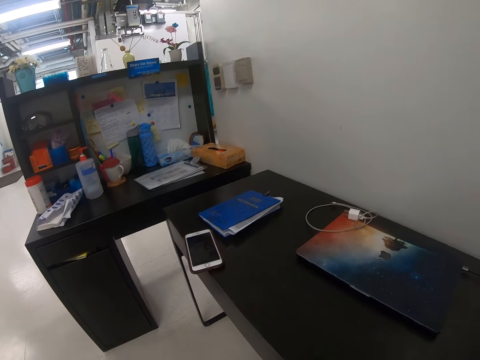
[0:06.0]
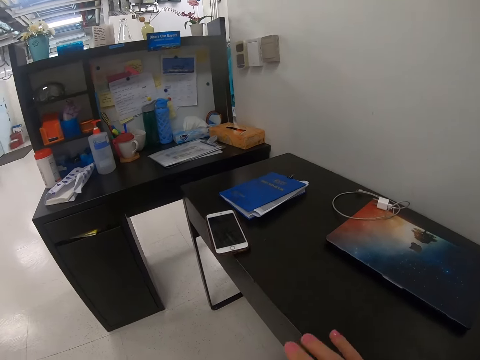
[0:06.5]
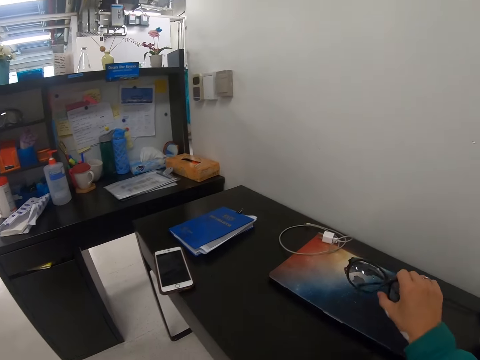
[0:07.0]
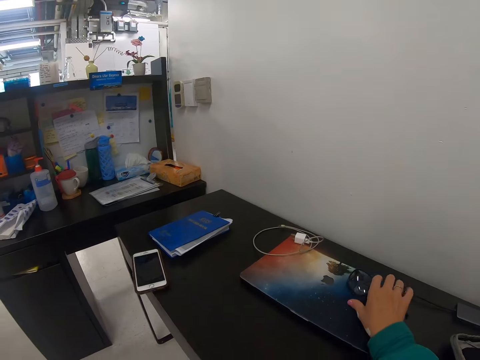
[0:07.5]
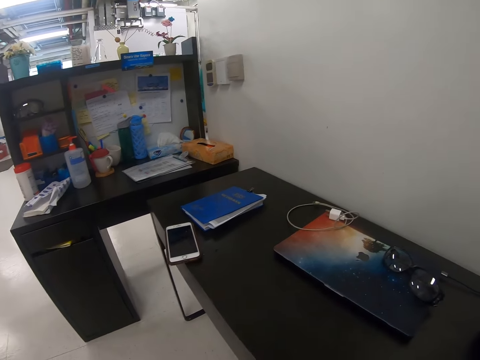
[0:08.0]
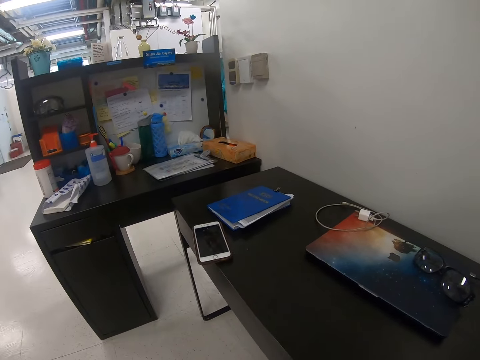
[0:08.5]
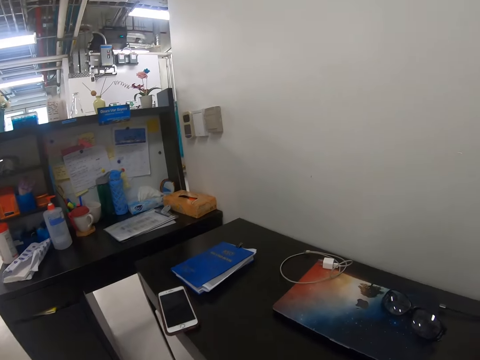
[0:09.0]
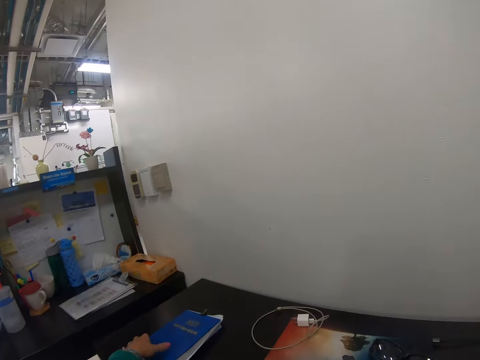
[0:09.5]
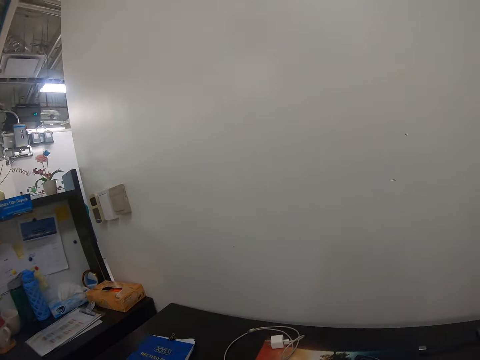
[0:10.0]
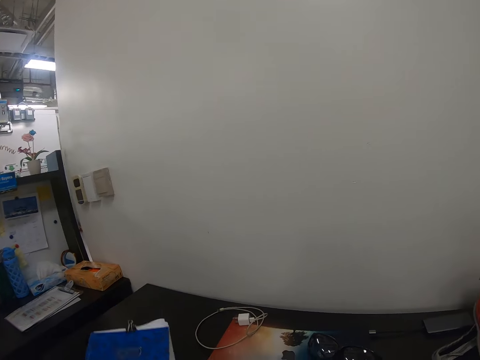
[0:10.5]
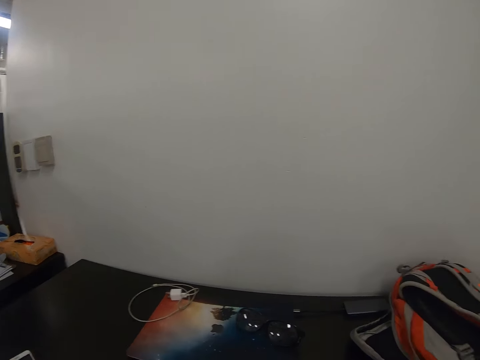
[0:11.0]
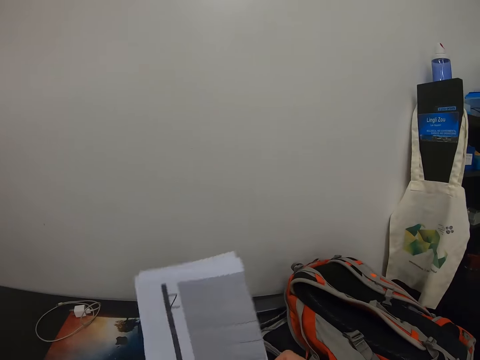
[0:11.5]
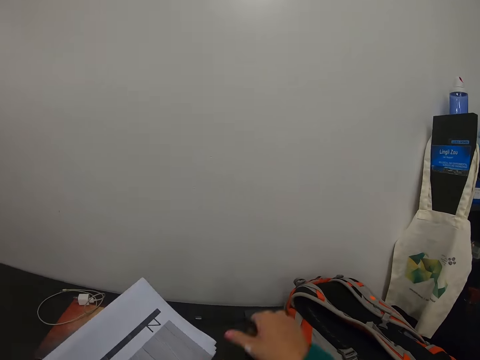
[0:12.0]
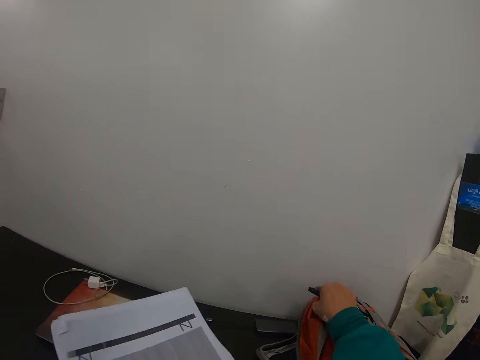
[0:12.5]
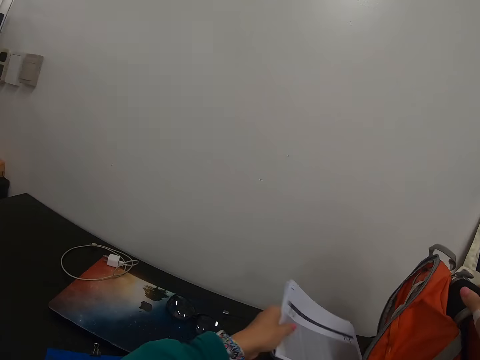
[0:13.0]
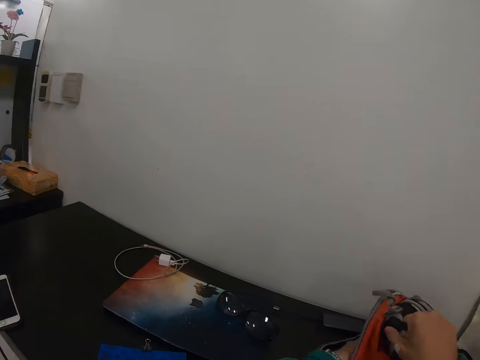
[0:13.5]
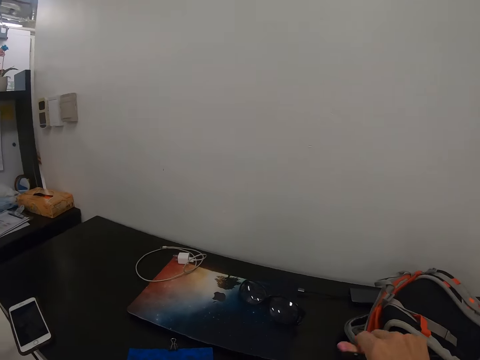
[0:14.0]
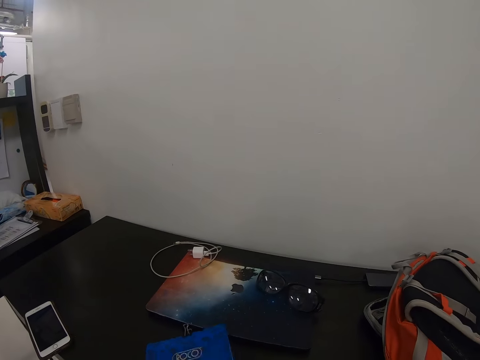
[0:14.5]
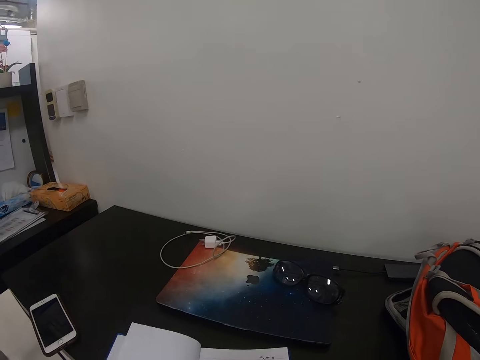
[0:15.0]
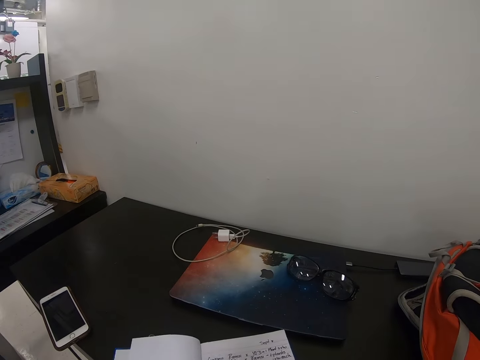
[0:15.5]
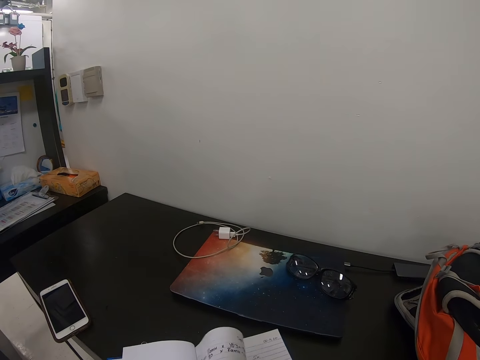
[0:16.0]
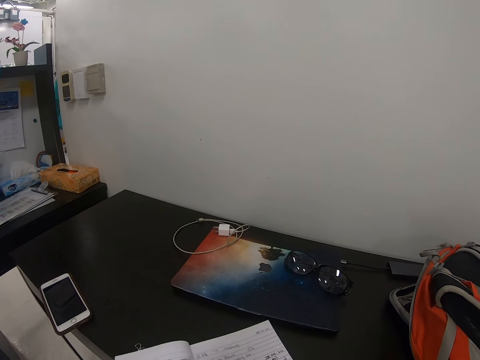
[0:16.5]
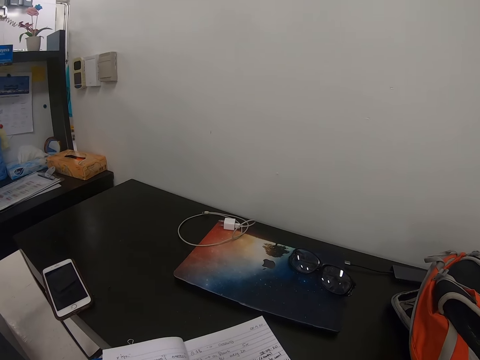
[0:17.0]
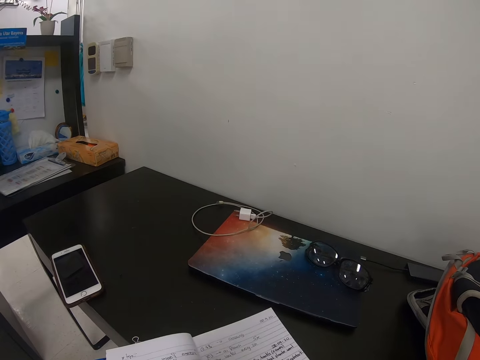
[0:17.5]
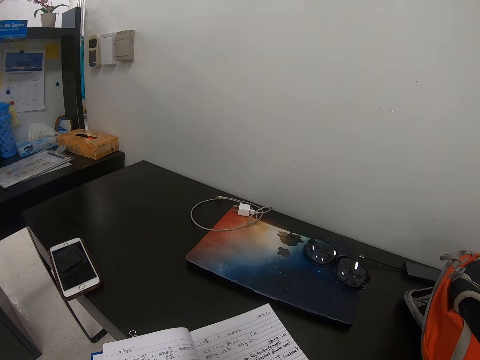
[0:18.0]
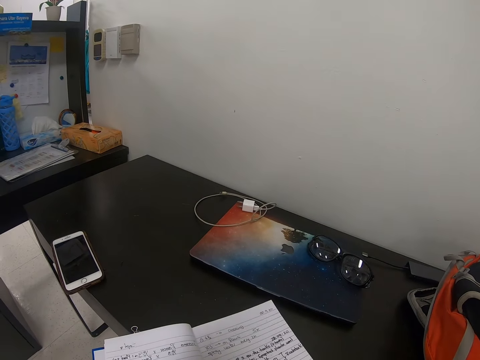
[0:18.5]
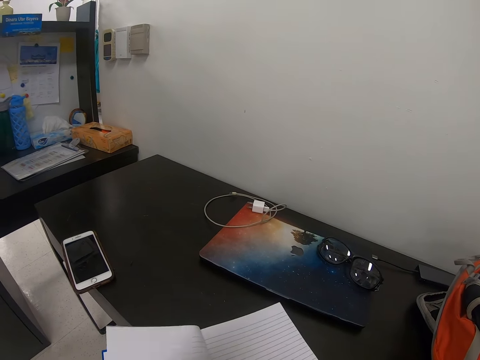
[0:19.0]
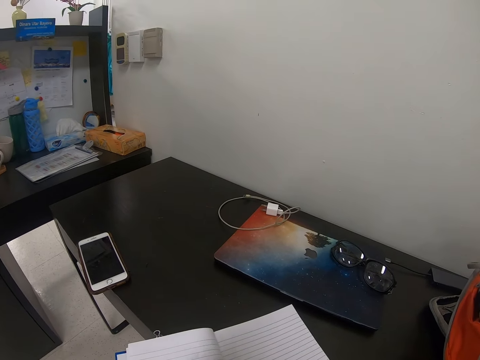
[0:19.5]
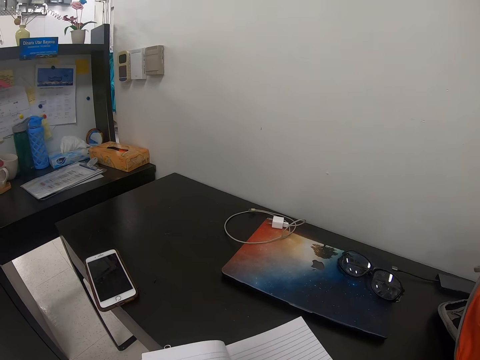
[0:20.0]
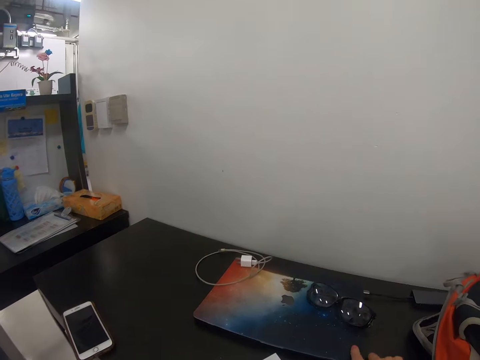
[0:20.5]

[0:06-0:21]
The camera wearer puts down her sunglasses. They pick up a book from the table. They put a paper on the table. They open the book.

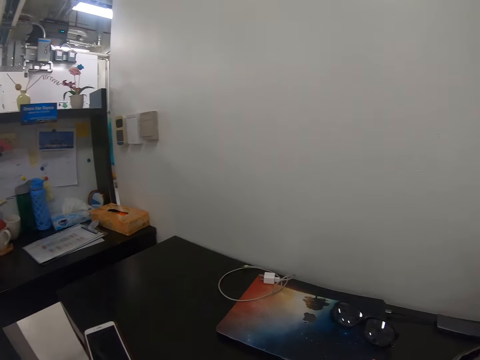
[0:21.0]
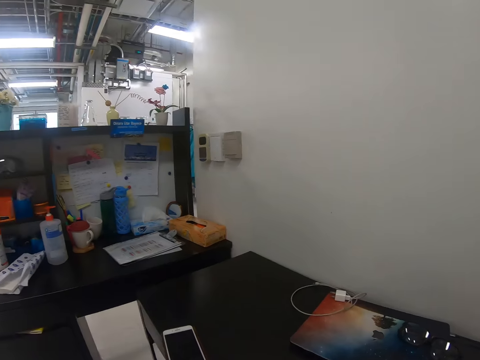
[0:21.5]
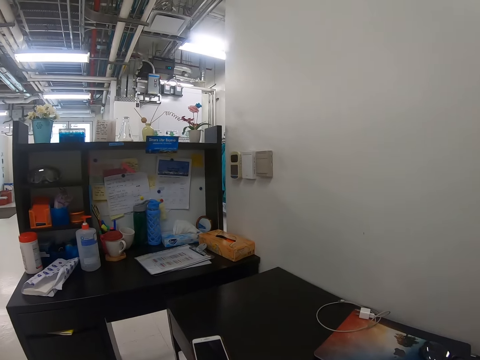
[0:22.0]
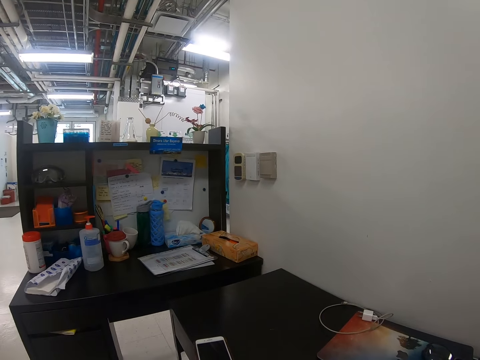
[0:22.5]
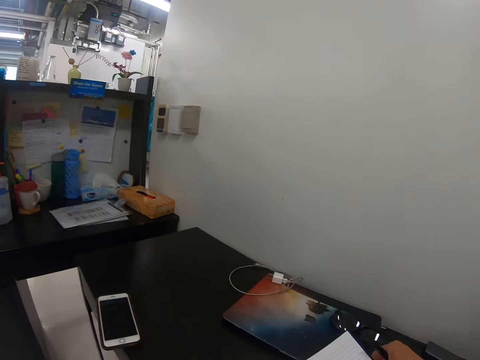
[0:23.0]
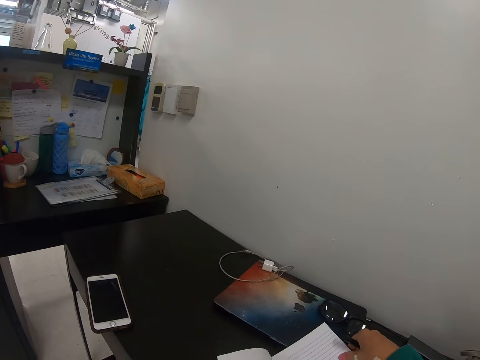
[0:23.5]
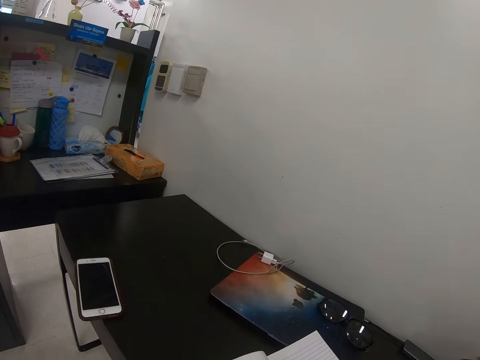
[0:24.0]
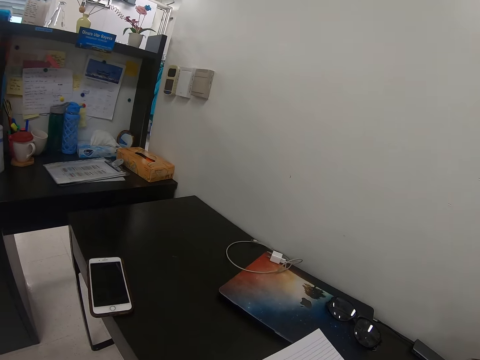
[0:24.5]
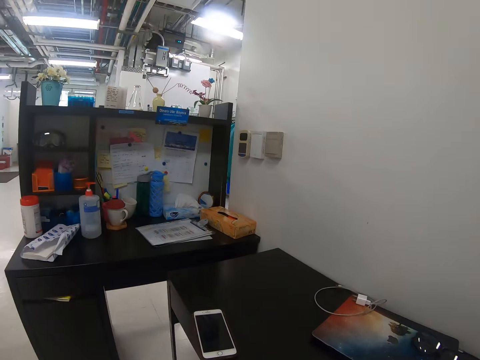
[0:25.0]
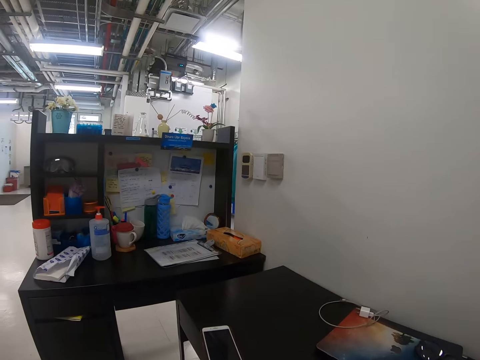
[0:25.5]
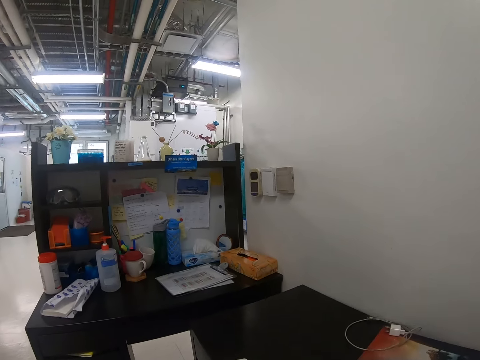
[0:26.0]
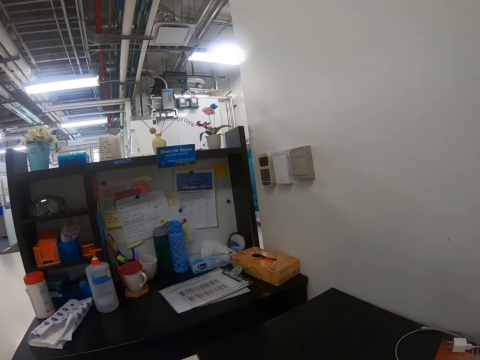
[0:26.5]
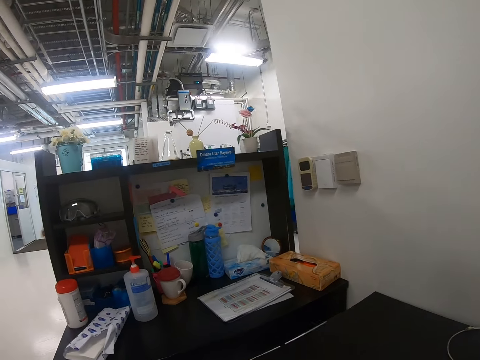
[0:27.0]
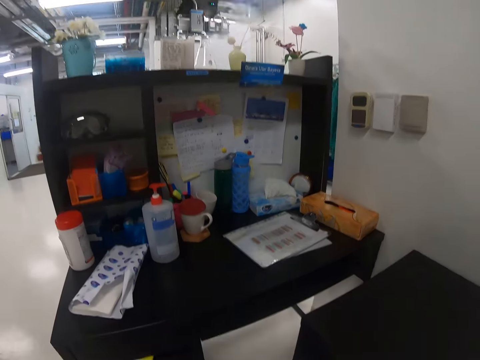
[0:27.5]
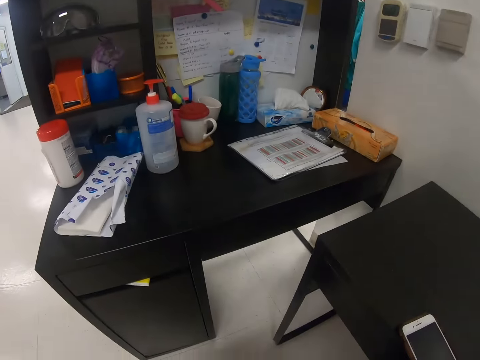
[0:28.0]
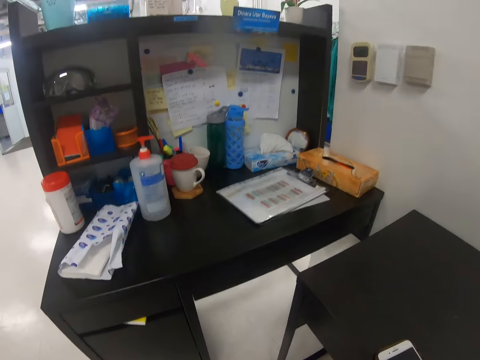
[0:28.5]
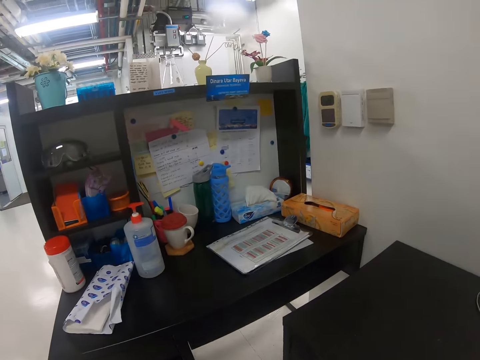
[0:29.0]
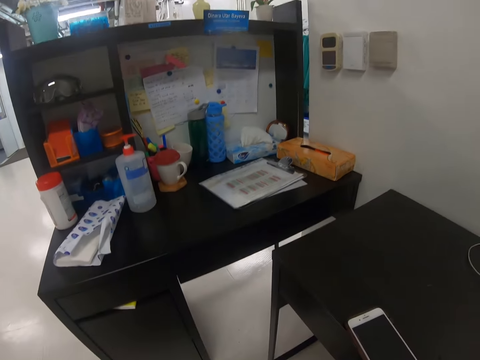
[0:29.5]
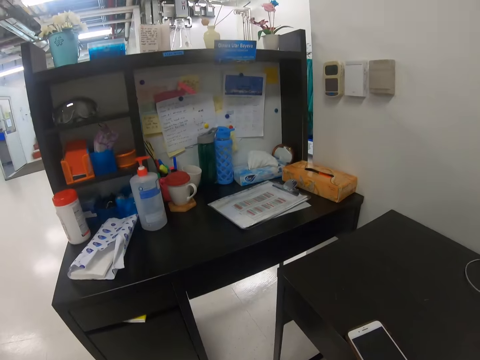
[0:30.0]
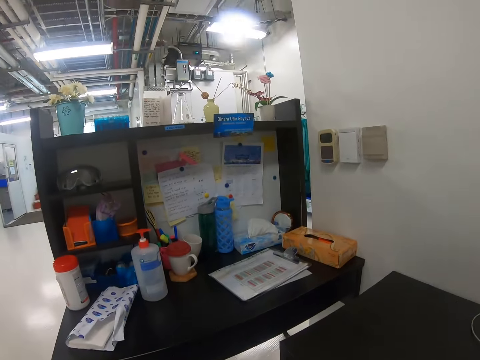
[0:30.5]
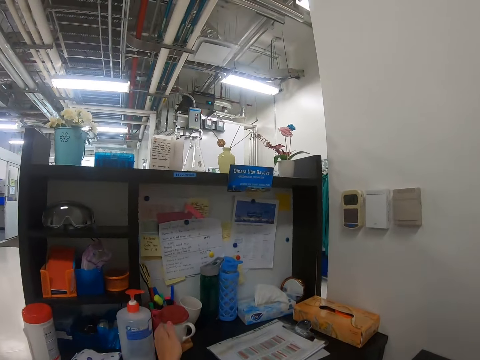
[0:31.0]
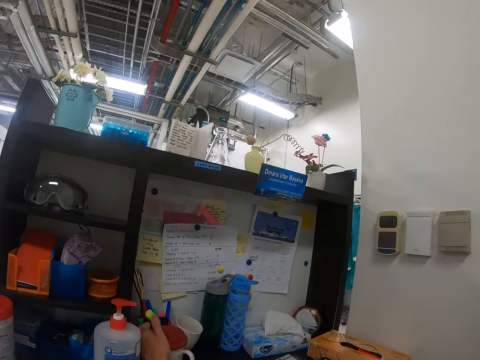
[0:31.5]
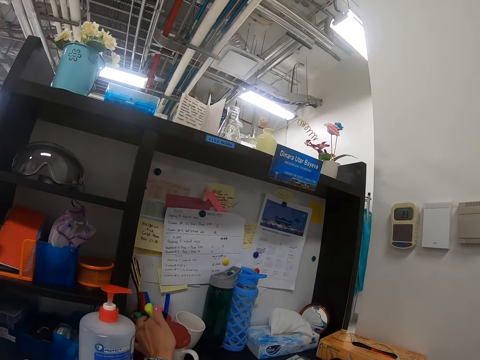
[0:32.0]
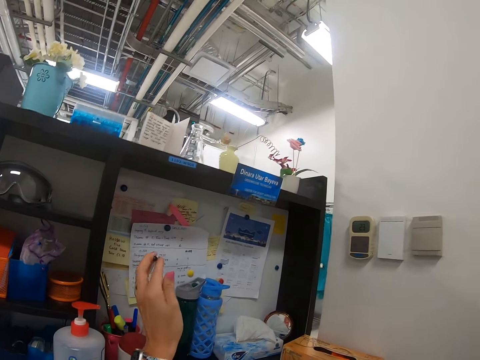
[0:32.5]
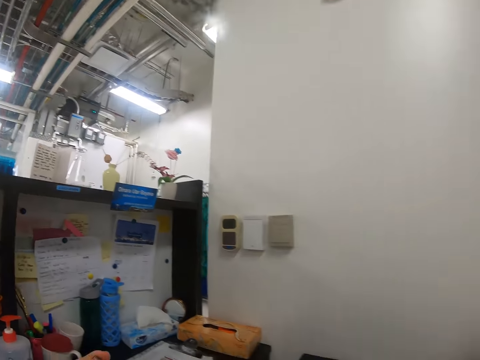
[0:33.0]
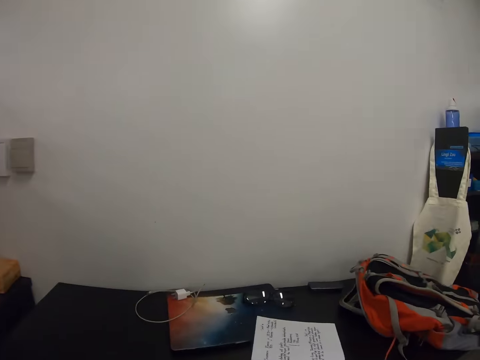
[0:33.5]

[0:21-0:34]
The camera wearer picks up a marker pen.
